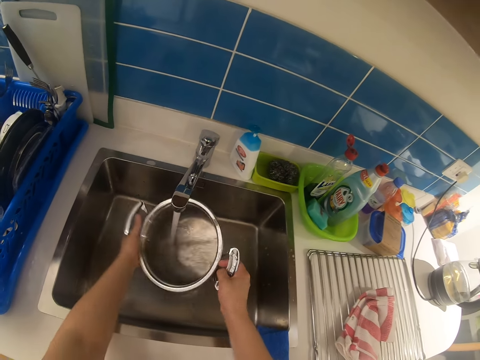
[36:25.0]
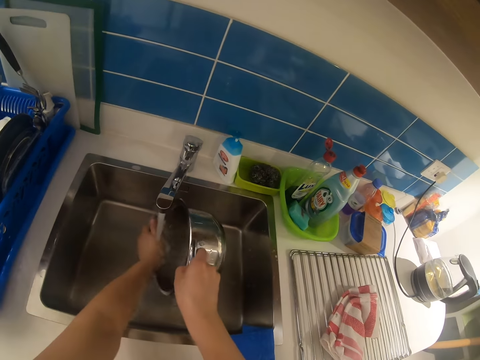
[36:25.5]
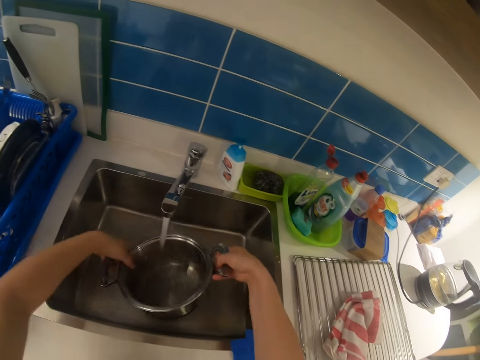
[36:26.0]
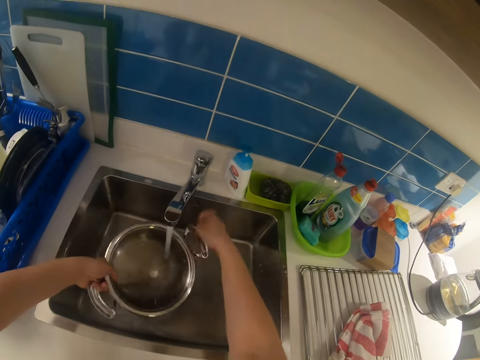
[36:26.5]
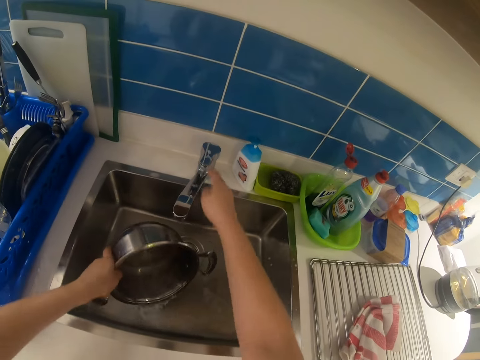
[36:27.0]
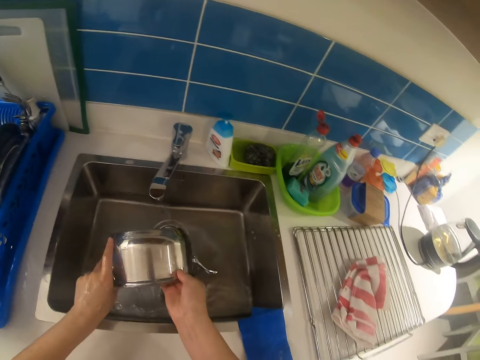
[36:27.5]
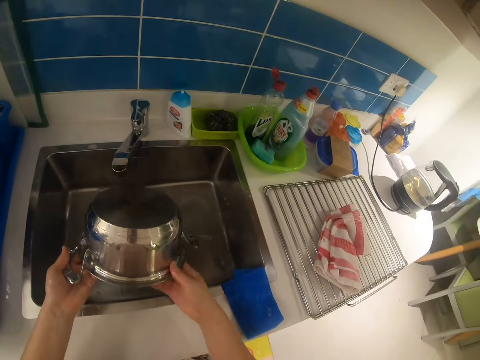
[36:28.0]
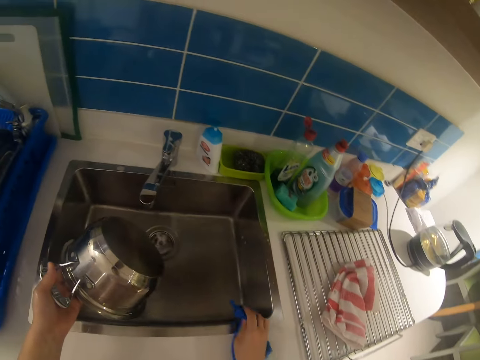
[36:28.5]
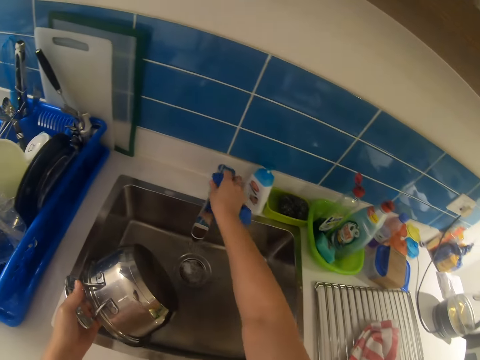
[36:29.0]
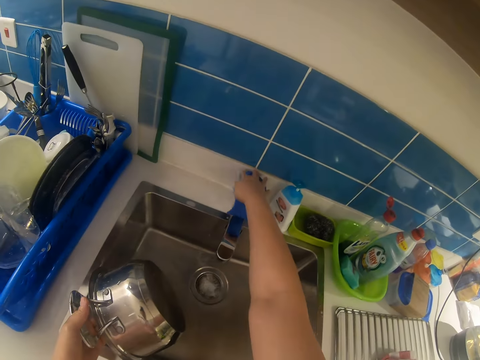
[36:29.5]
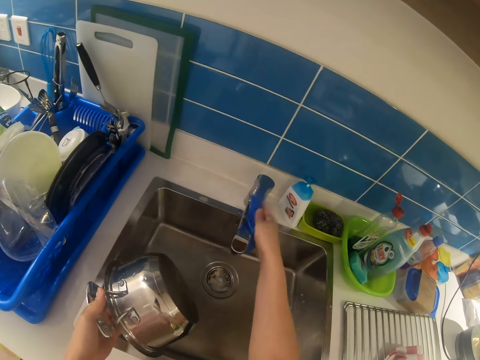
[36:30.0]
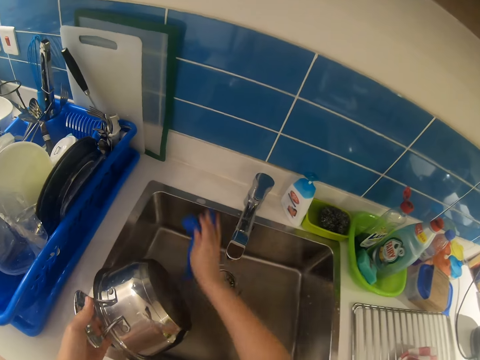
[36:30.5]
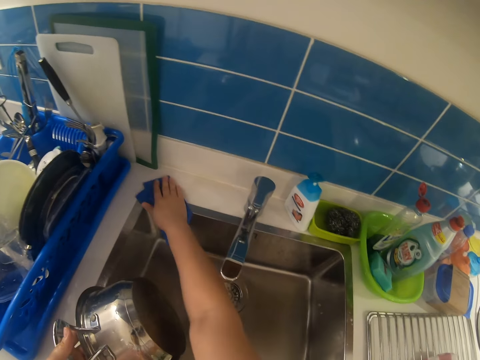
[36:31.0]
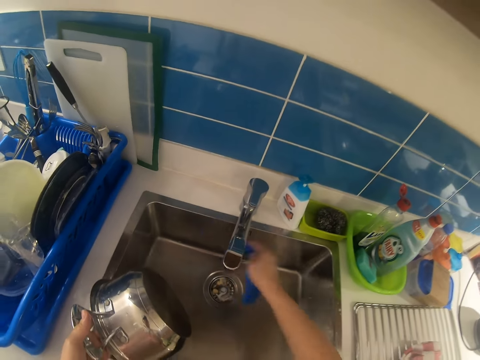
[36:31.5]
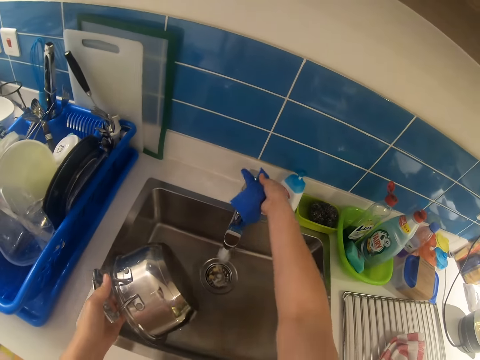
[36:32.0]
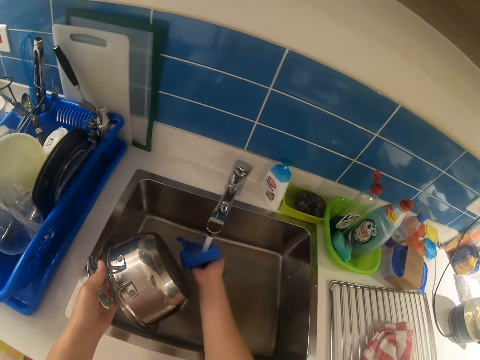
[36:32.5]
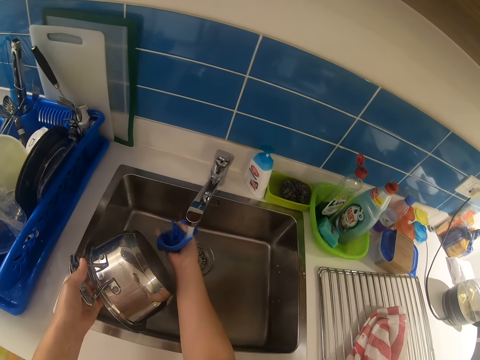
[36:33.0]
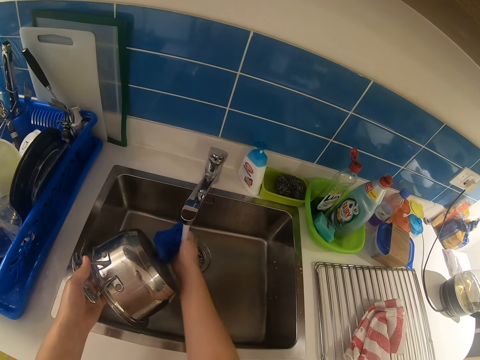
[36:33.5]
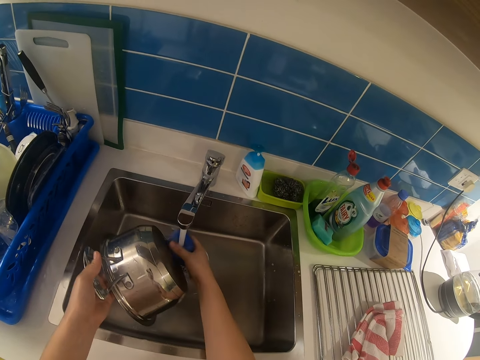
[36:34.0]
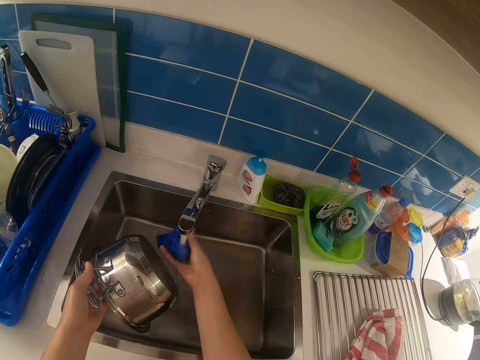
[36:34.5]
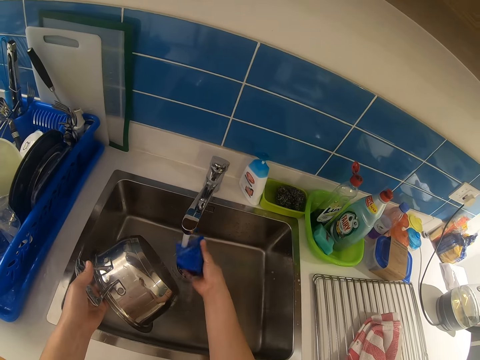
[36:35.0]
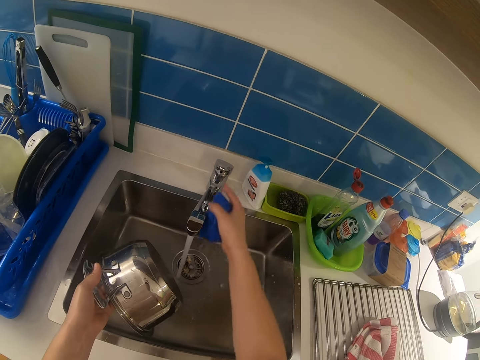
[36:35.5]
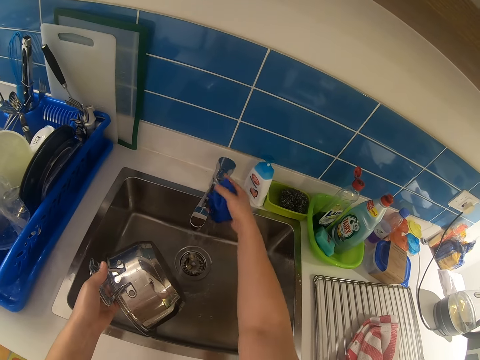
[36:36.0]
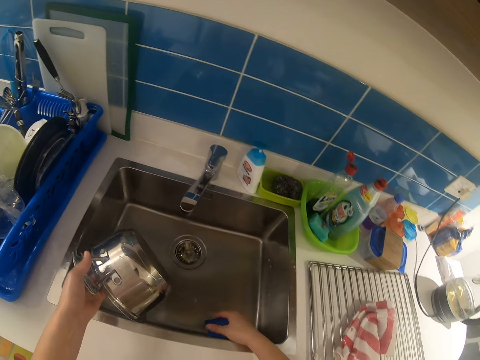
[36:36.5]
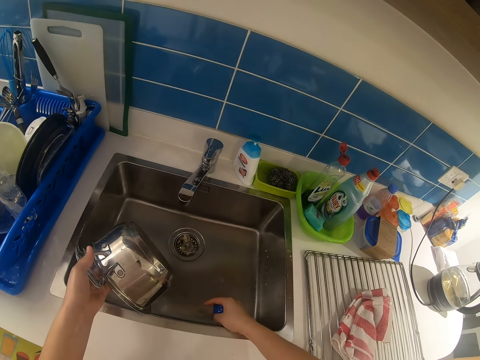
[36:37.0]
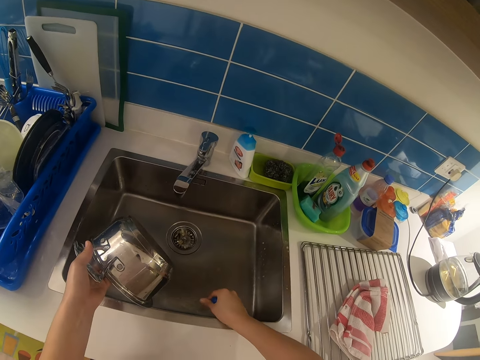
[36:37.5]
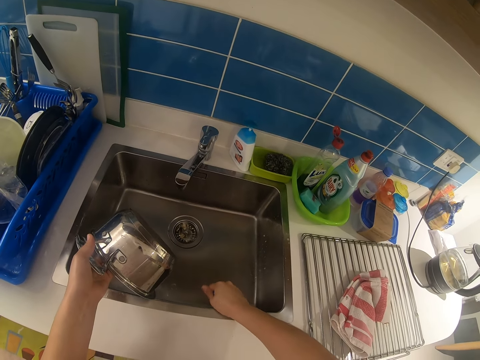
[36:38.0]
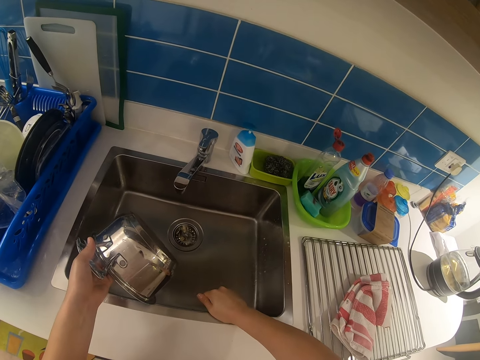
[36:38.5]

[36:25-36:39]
The camera wearer swings the hand. They pour the water in the pot into the sink. They turn off the tap. They swing the hand. They hold the stock pot. They swing the hand. They pick up the napkin by the edge of the sink. They rub the tap and sink with the napkin. They open the tap. They swing the hand. They wet the napkin with the water. They swing the hand. They turn off the tap. They swing the hand. They squeeze the napkin.

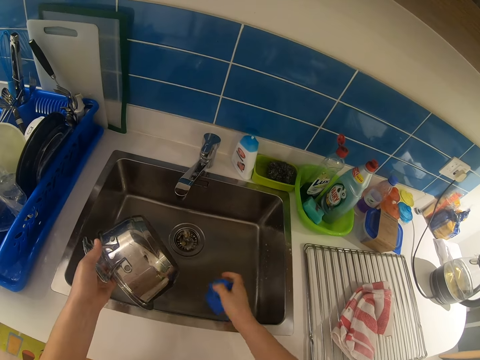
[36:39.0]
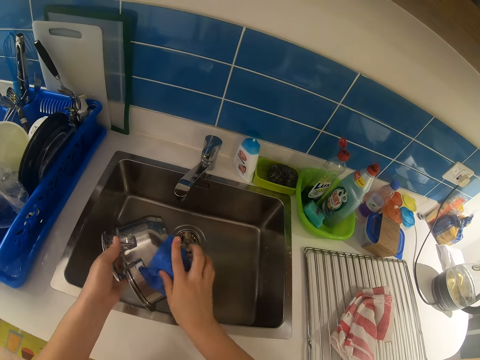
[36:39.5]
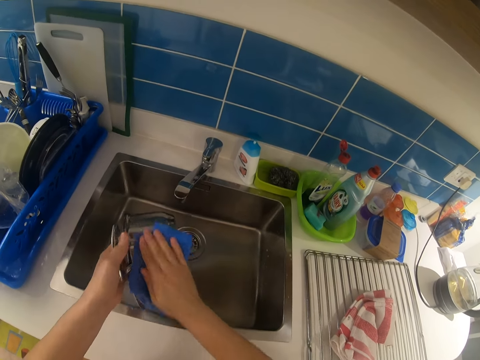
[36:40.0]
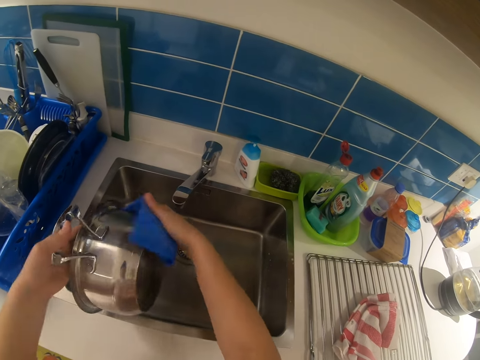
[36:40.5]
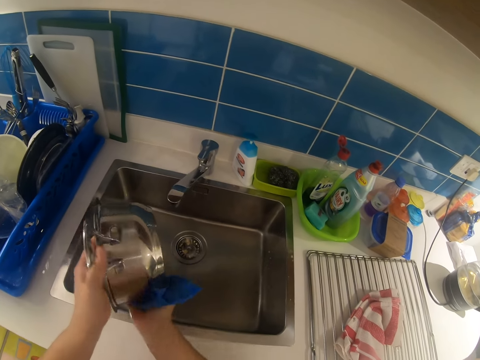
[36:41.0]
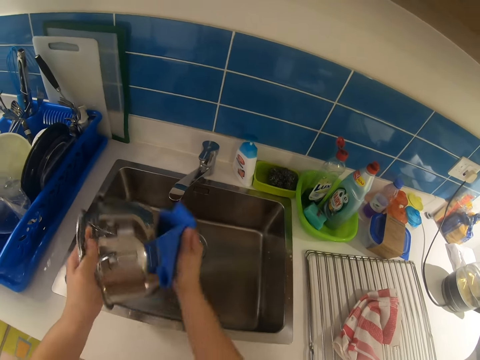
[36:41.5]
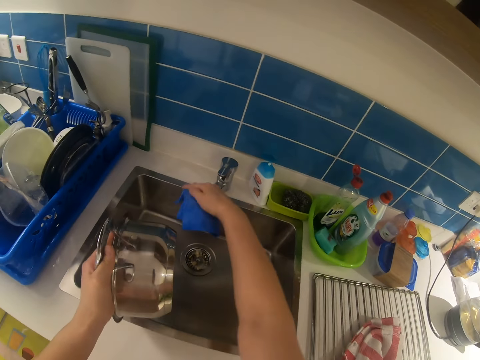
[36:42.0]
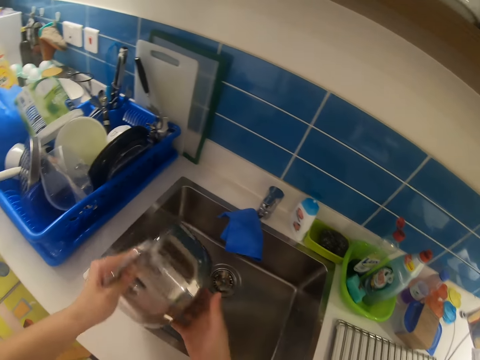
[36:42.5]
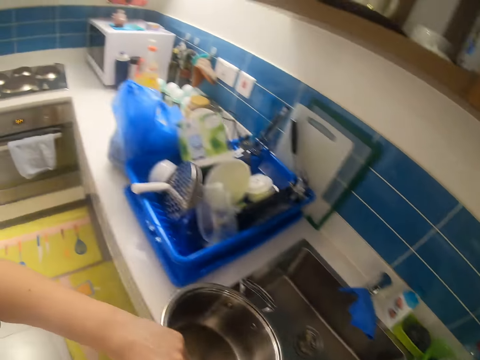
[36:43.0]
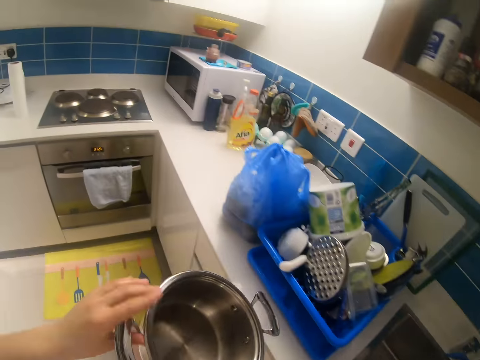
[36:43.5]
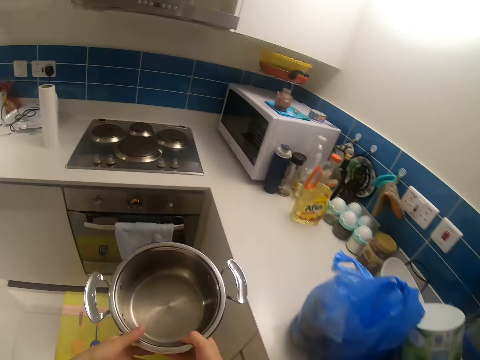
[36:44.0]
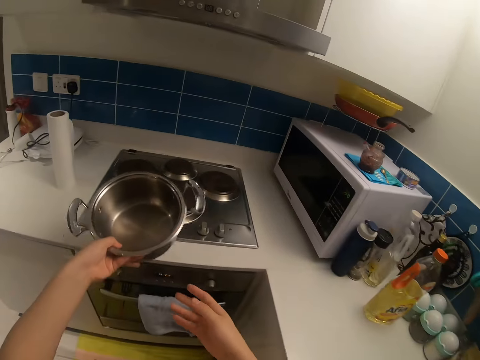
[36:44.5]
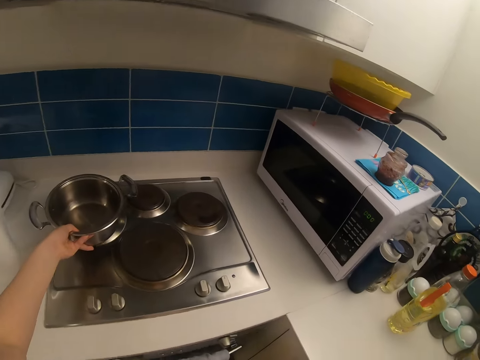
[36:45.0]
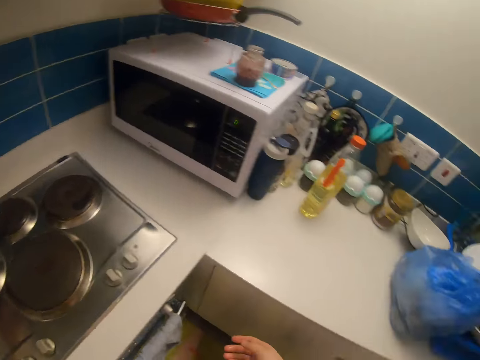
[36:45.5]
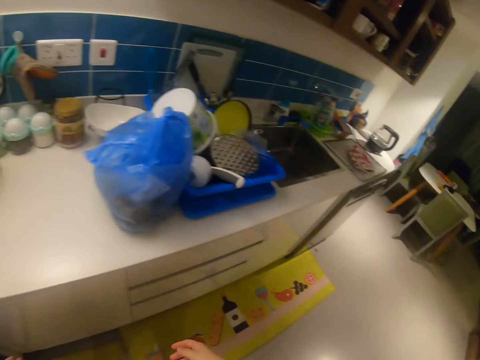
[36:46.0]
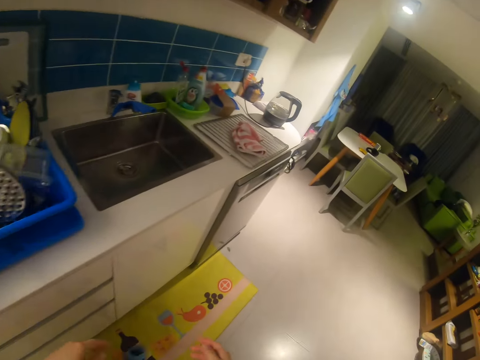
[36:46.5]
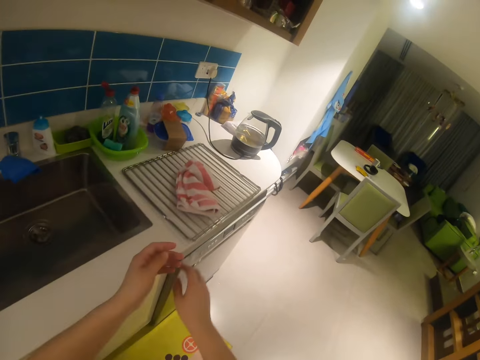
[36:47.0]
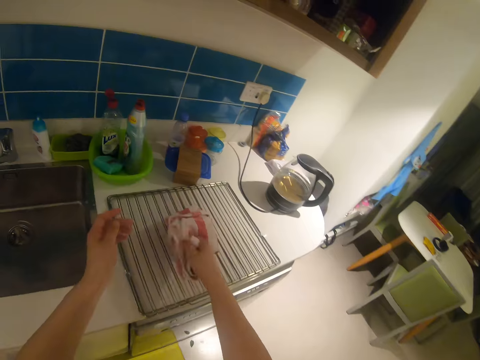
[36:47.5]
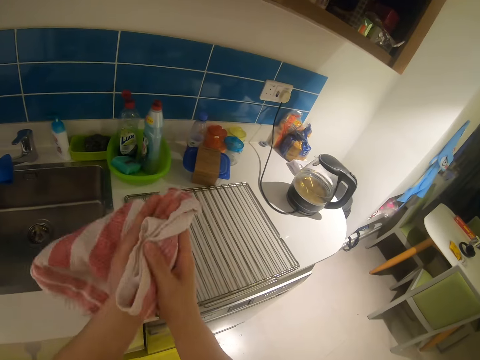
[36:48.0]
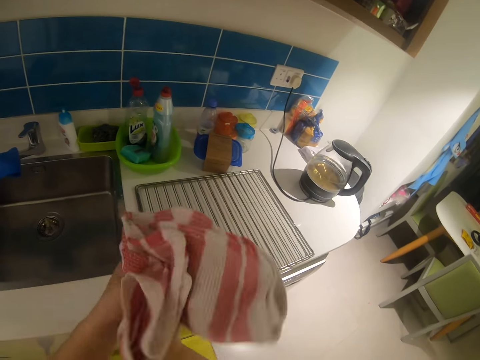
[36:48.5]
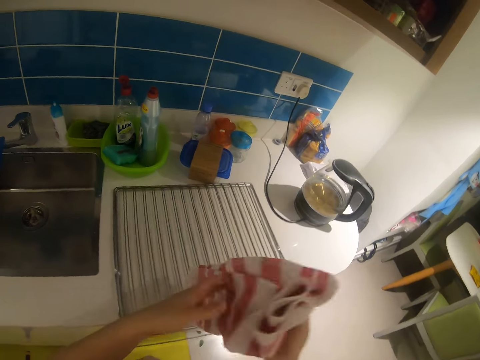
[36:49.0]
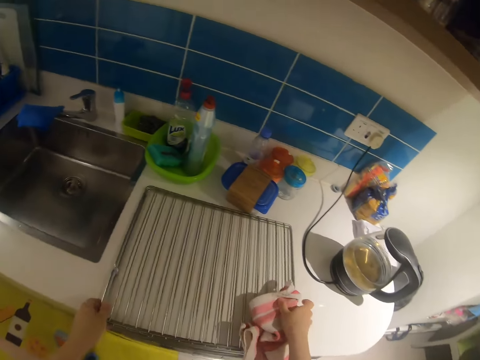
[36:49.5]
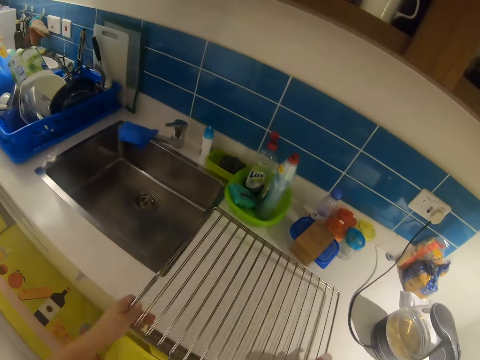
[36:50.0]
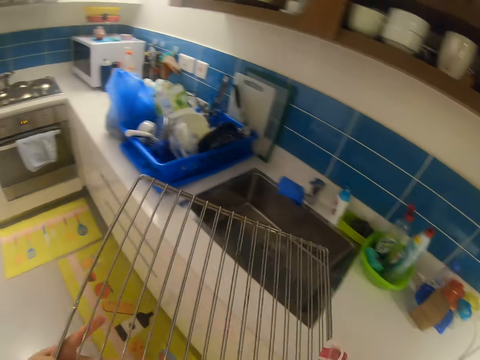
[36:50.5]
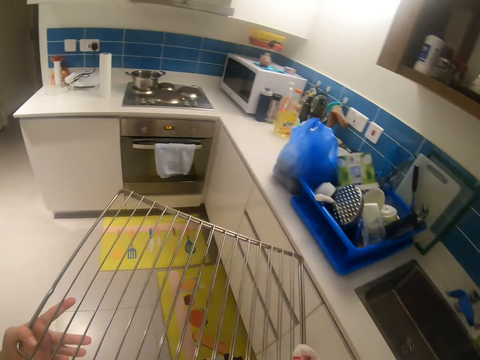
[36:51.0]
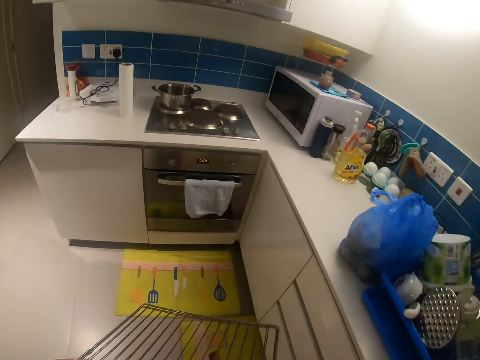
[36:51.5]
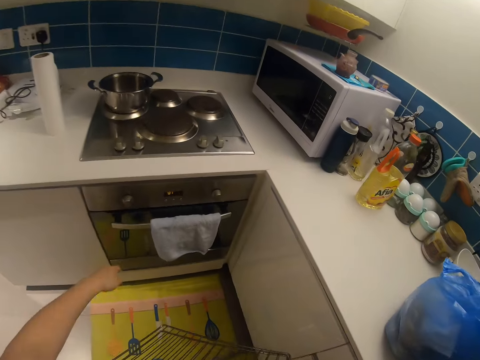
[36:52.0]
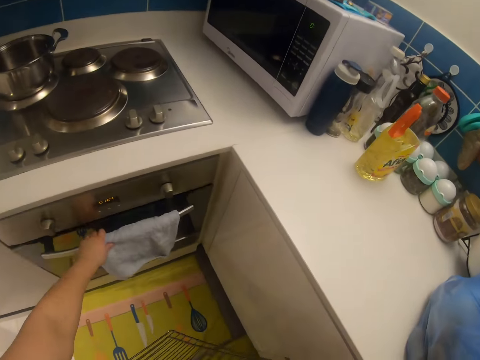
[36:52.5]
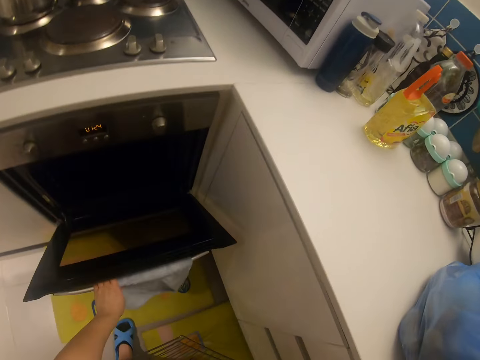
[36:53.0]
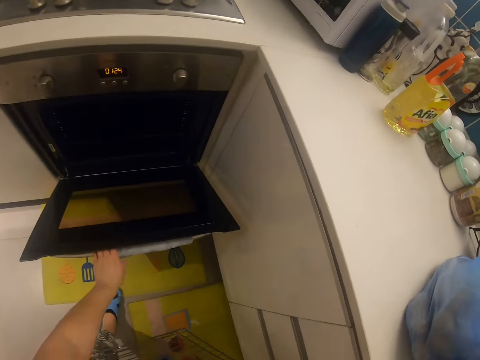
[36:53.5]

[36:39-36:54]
The camera wearer swings the hand. He rubs the pot with the napkin. He drops the napkin on the tap. He swings the hand again. He turns the stock pot. He holds the stock pot. He moves the hand on the stock pot. He walks in the kitchen. He swings the hand. He drops the pot on the cooker. He walks in the kitchen. He swings the hand. He dries his hand with the napkin. He picks up a tea towel. He swings the hand. He picks up the rack grid on the counter. He walks in the kitchen. He swings the hand. He opens the oven. He swings the hand.
